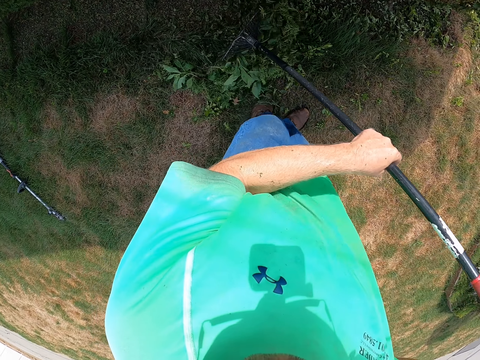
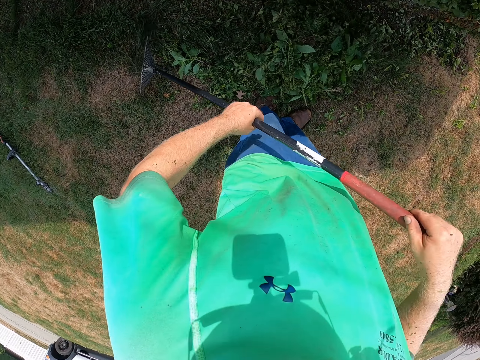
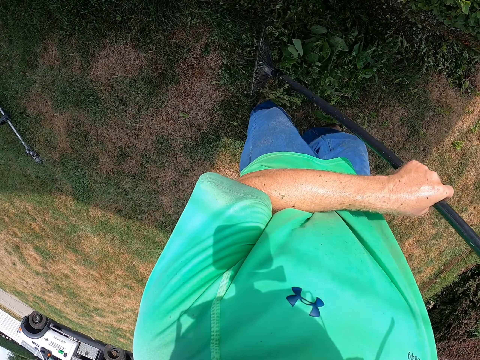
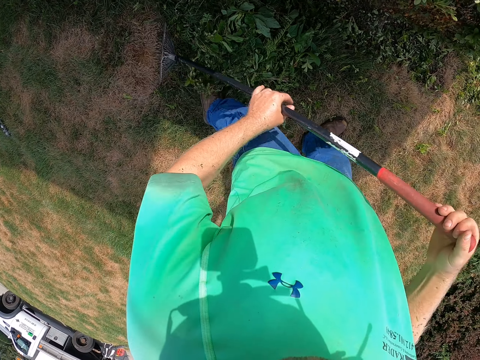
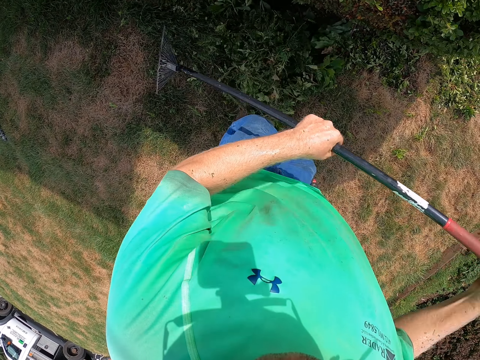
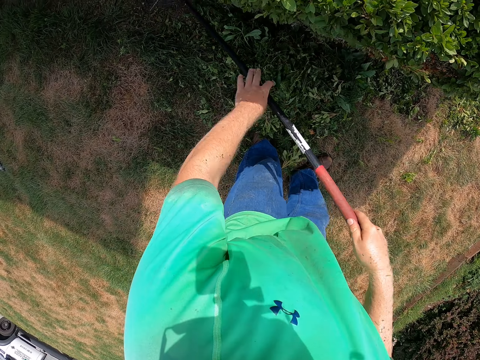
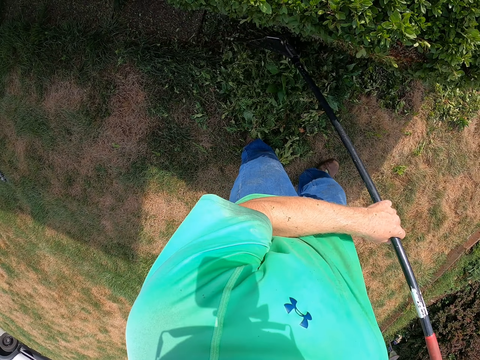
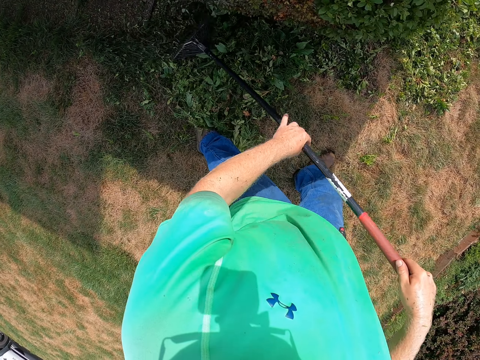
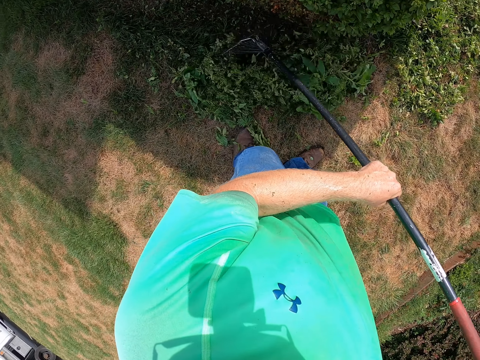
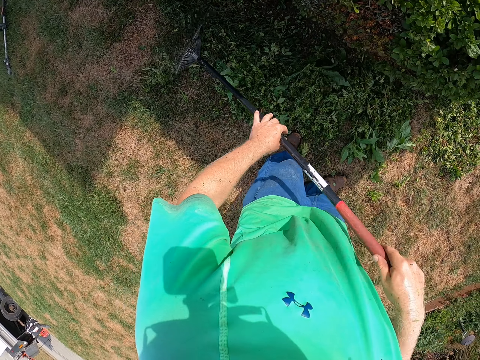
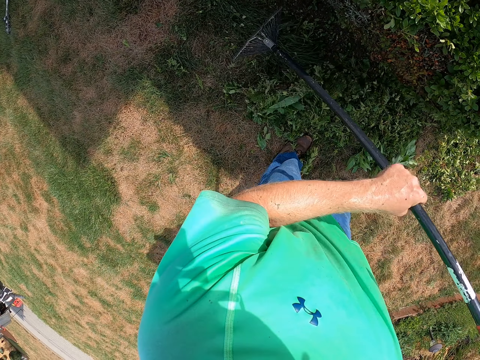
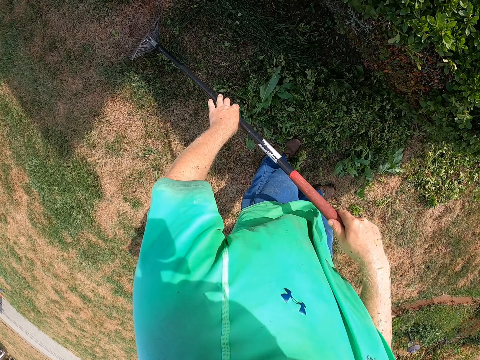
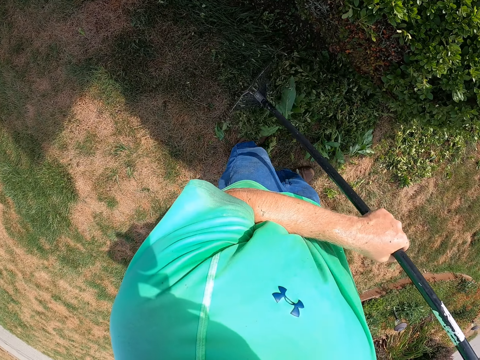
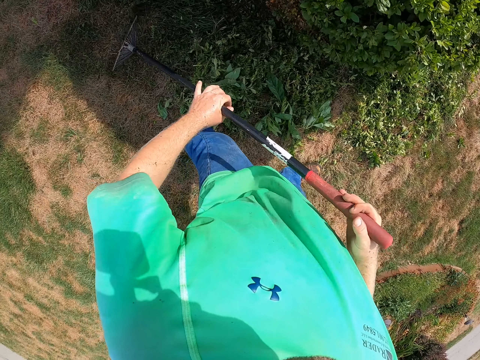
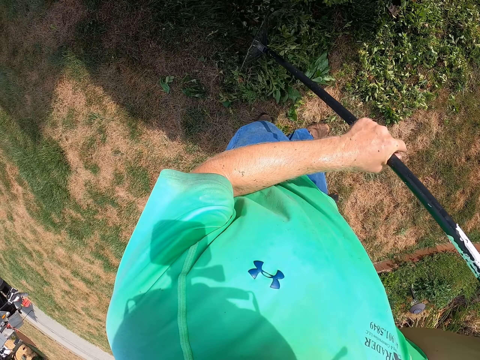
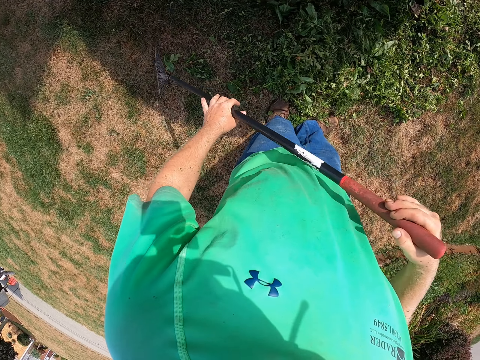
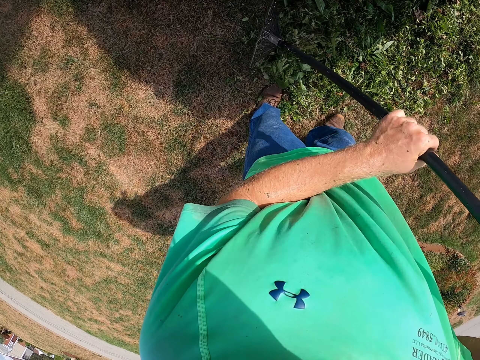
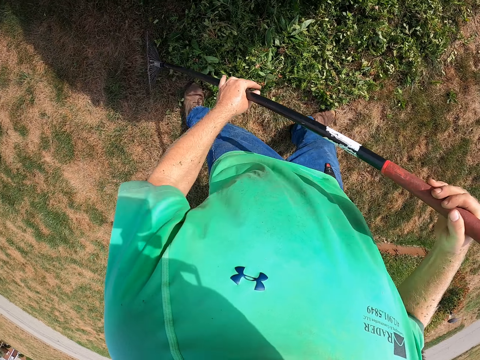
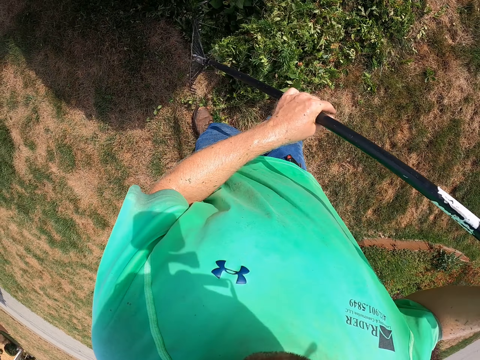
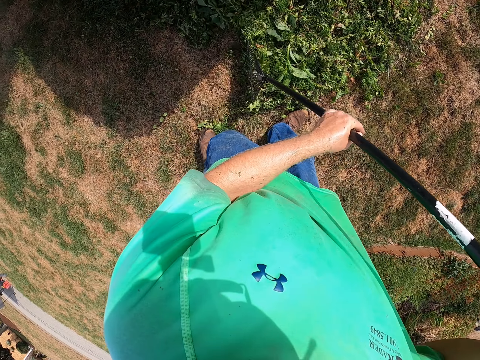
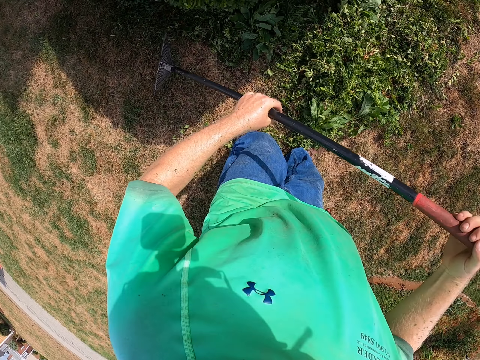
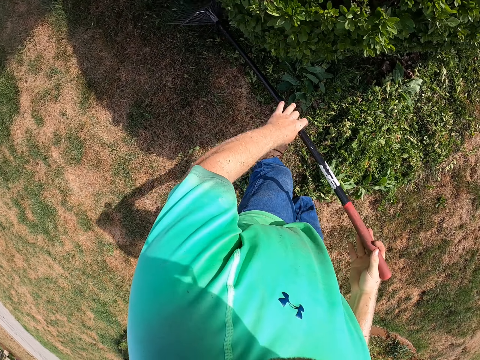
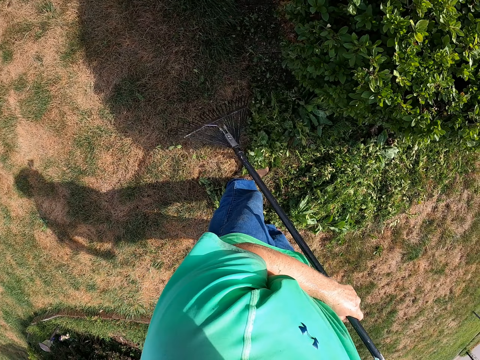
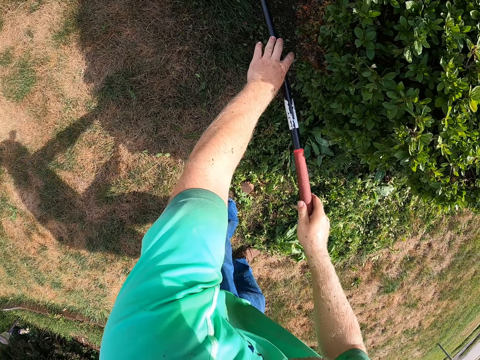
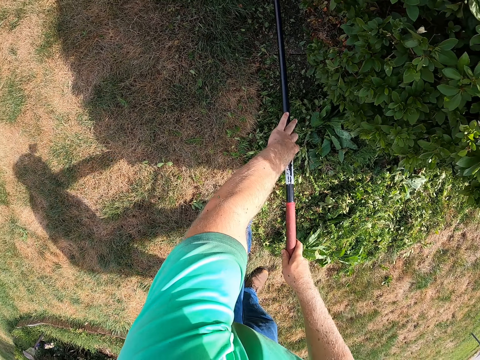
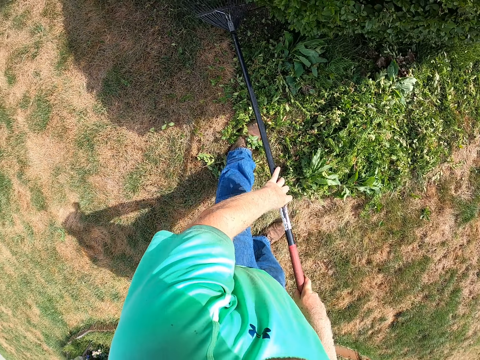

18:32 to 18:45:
The camera wearer pulls leaves with a rake. They pull leaves with the rake repeatedly.

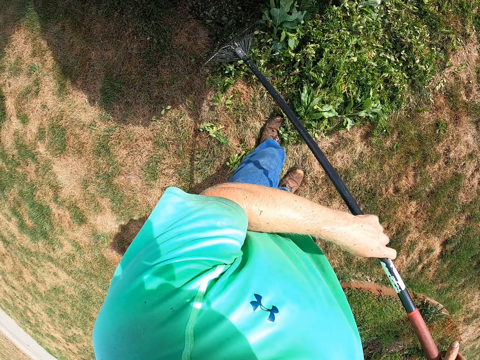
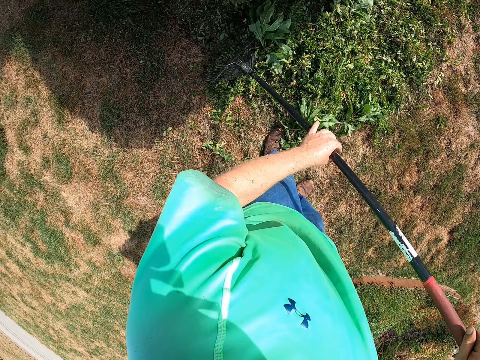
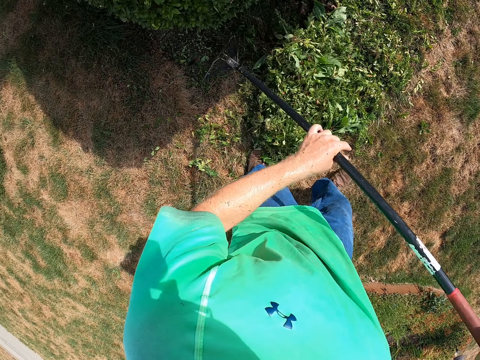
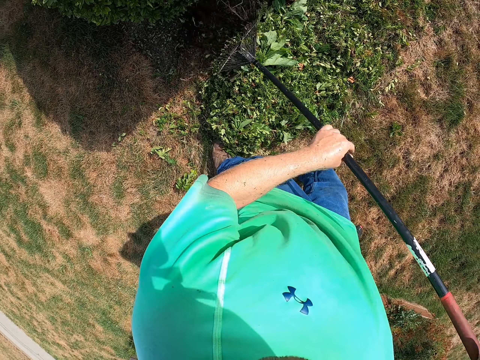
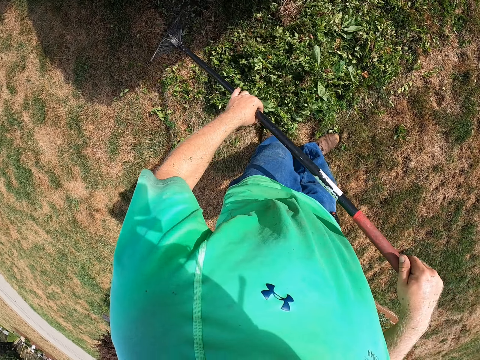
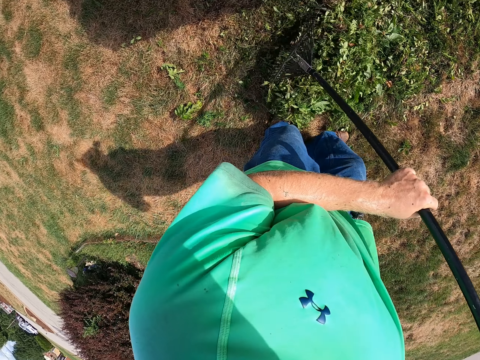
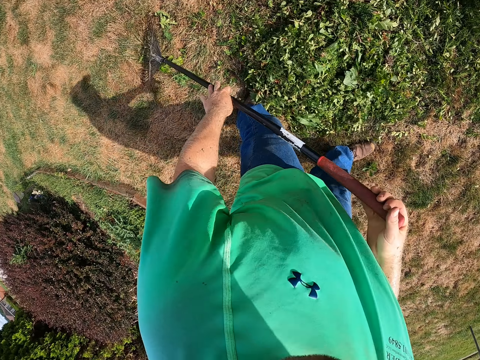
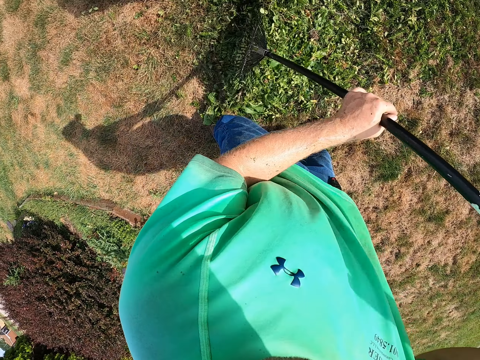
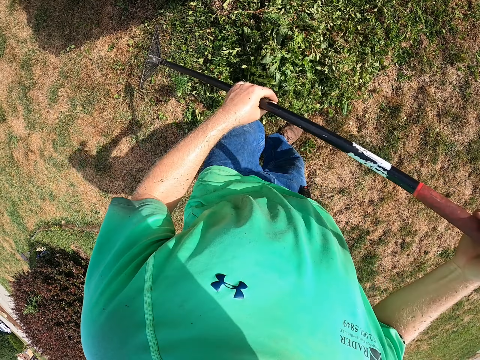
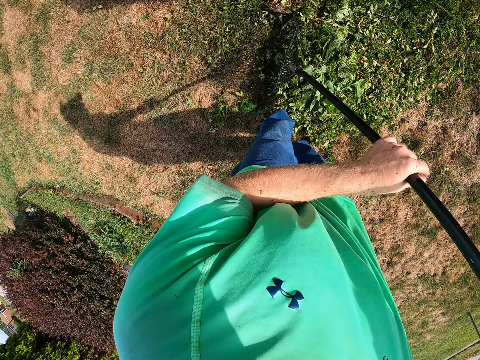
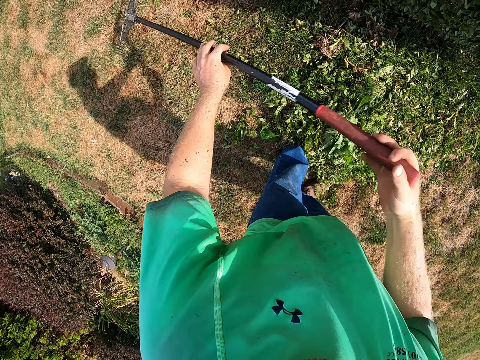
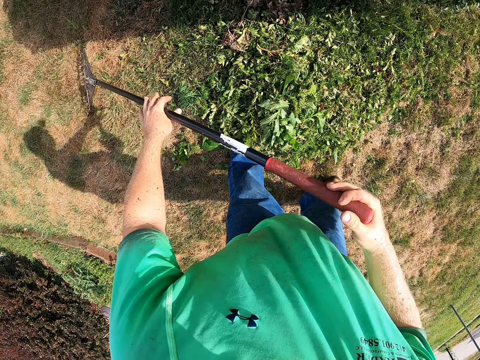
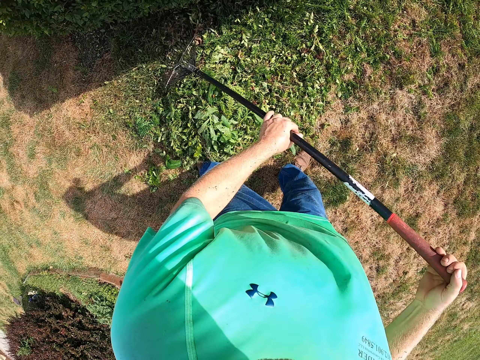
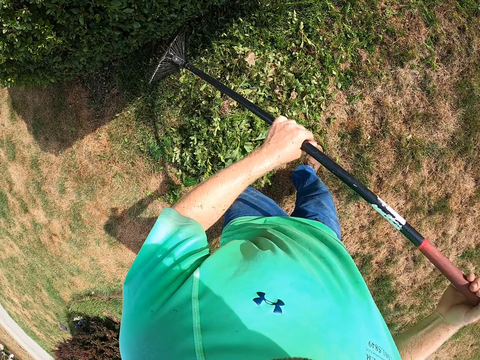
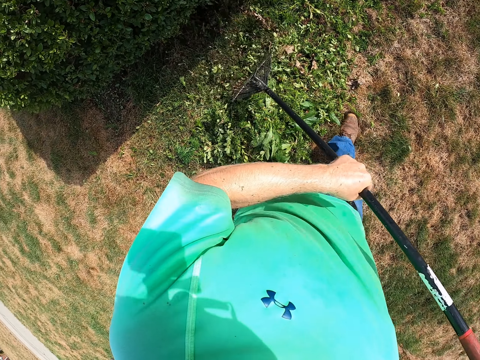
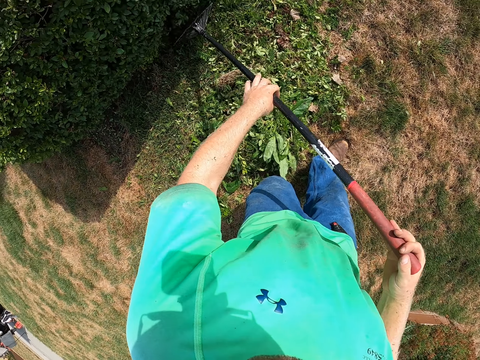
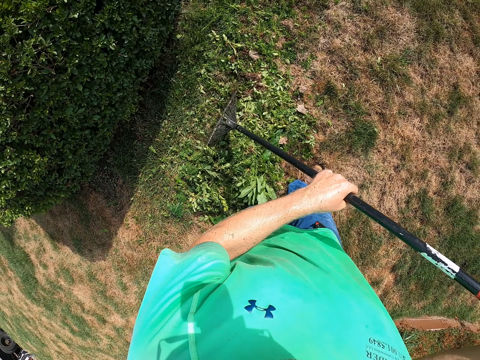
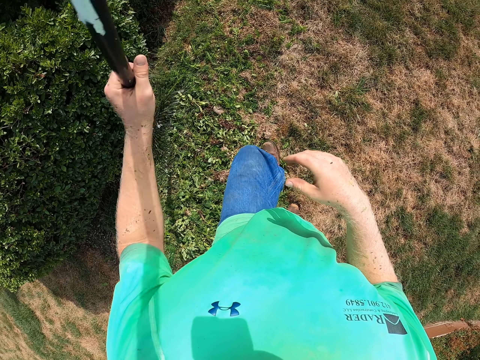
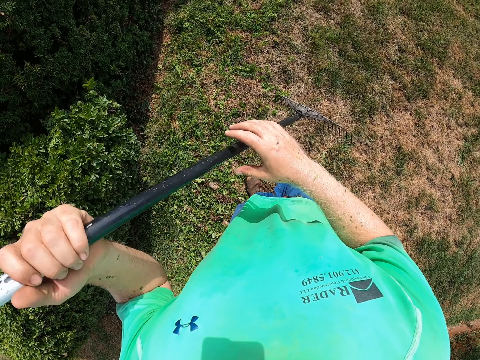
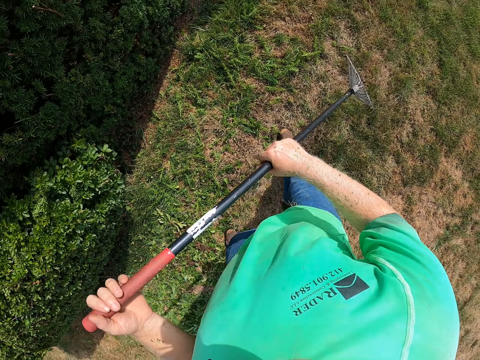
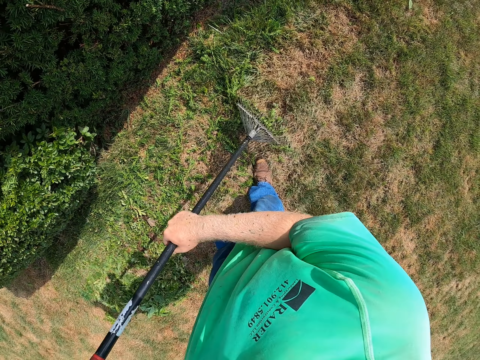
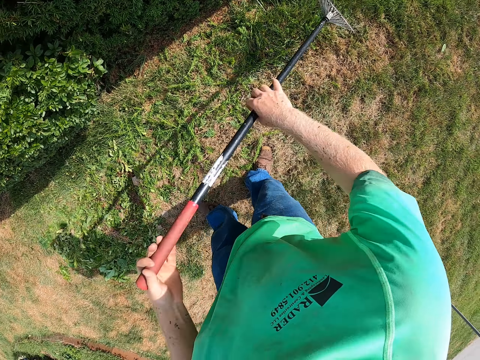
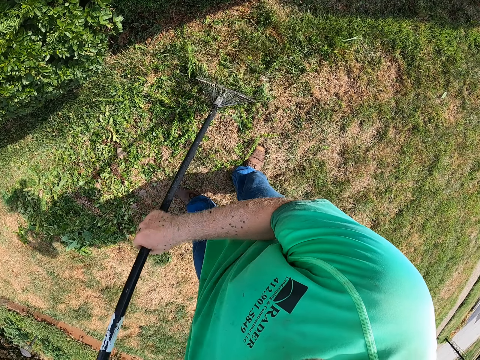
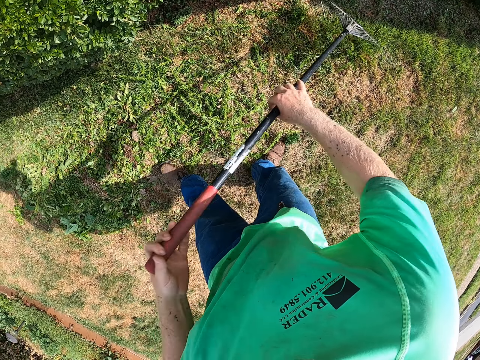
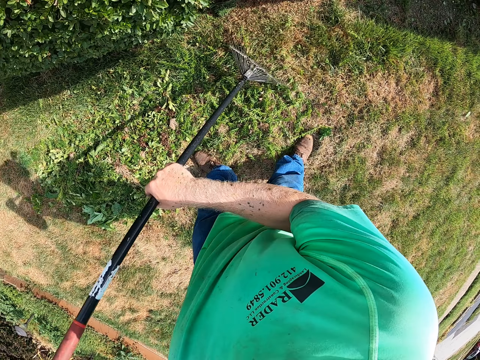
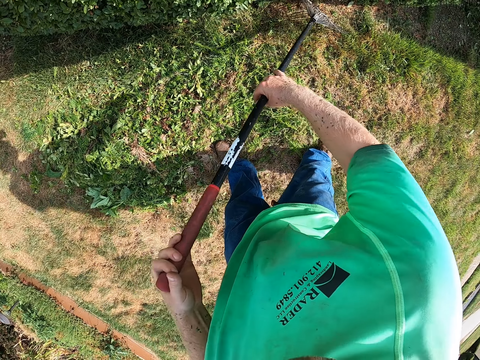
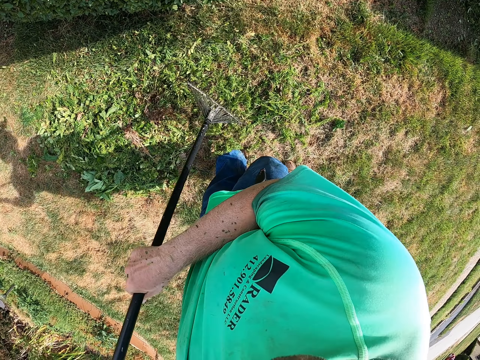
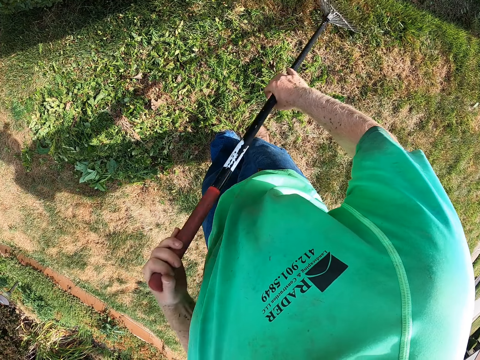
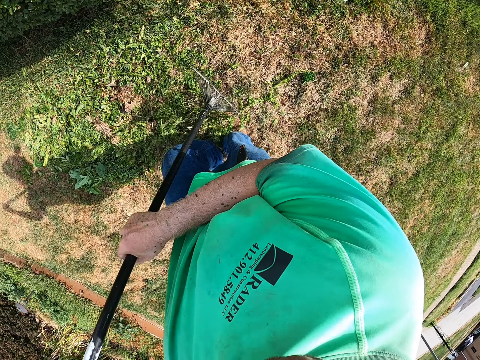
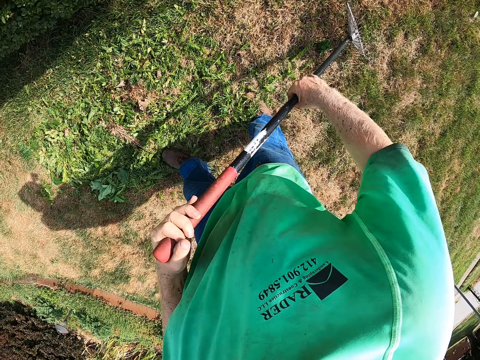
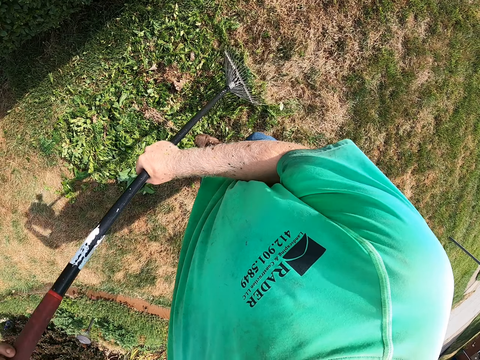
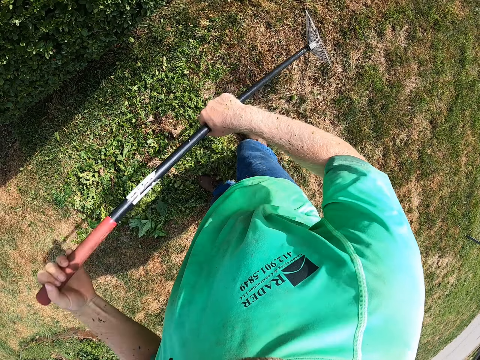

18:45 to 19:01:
The camera wearer pulls leaves with a rake. They pull leaves with the rake repeatedly. They pull grass with the rake. They pull grass with the rake repeatedly.
